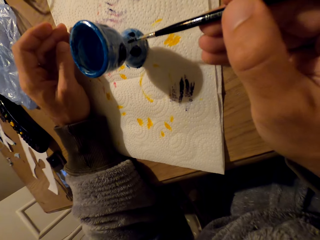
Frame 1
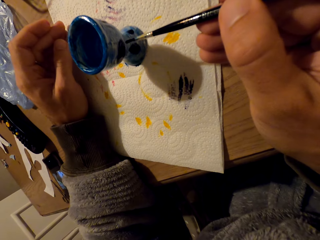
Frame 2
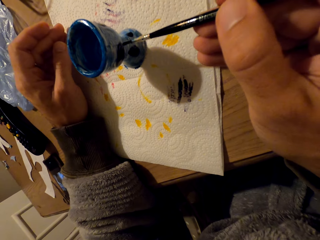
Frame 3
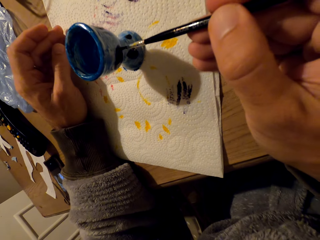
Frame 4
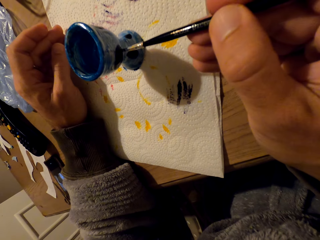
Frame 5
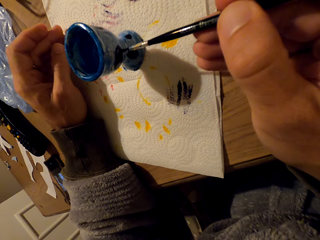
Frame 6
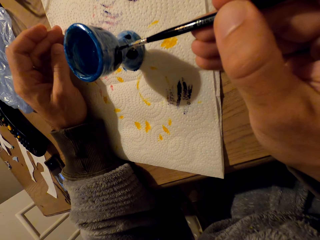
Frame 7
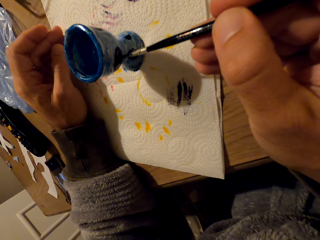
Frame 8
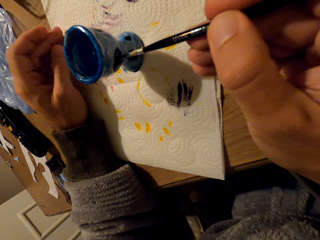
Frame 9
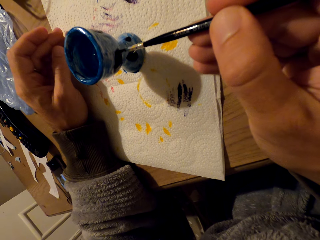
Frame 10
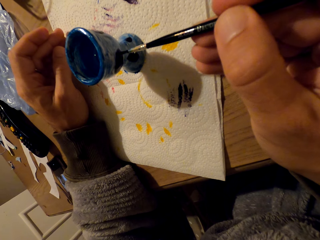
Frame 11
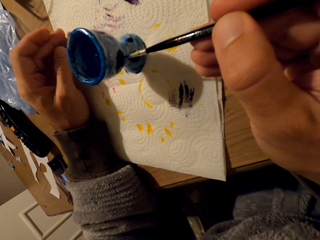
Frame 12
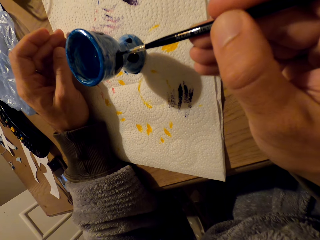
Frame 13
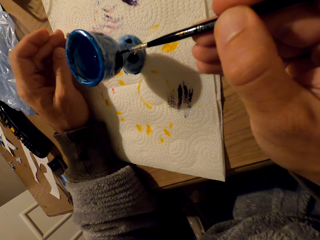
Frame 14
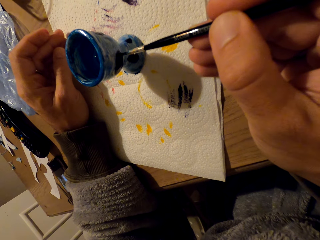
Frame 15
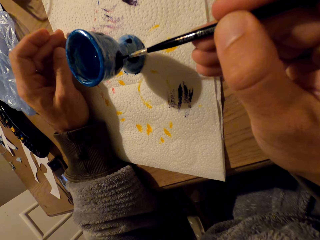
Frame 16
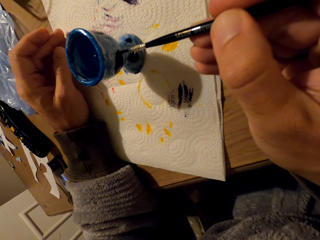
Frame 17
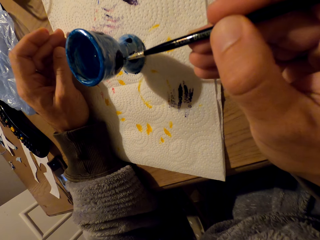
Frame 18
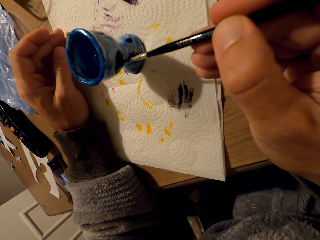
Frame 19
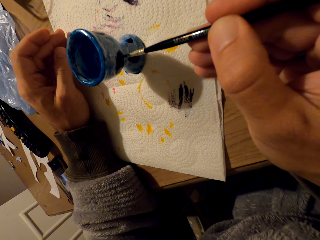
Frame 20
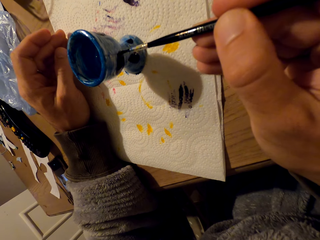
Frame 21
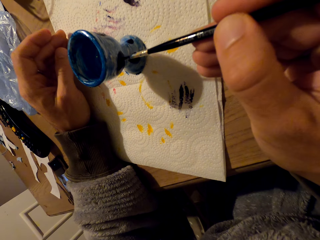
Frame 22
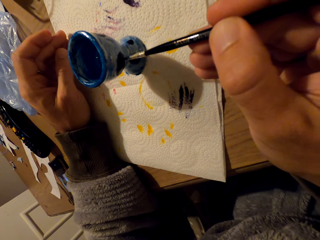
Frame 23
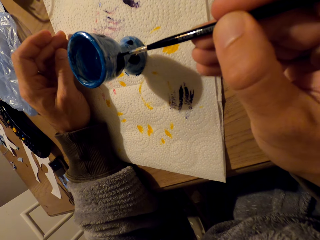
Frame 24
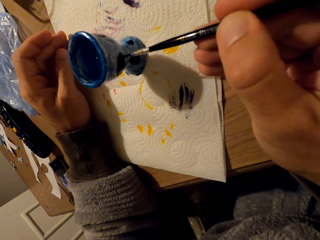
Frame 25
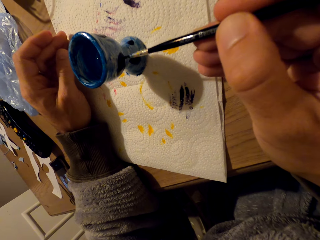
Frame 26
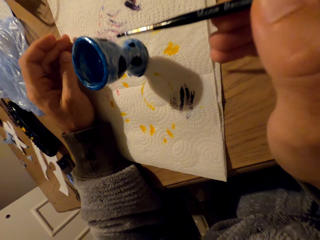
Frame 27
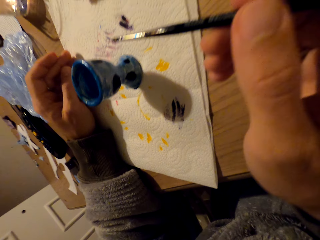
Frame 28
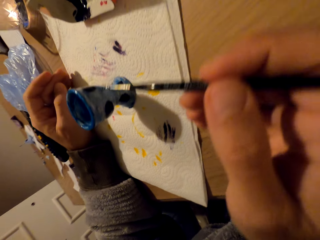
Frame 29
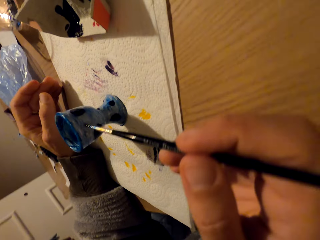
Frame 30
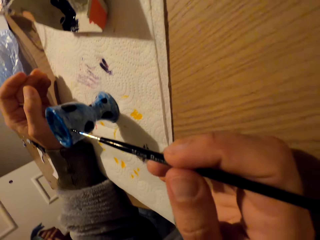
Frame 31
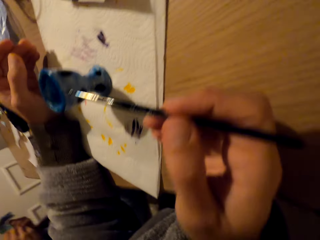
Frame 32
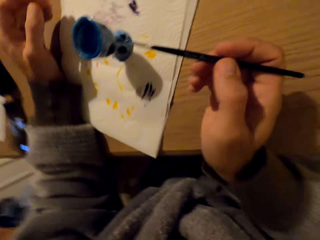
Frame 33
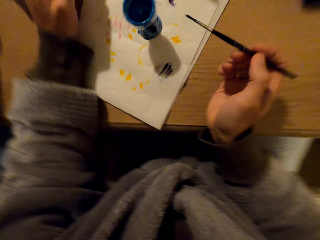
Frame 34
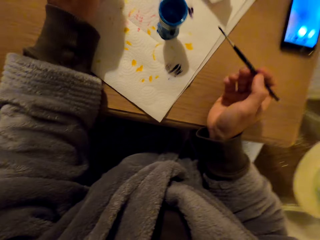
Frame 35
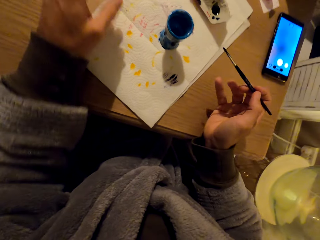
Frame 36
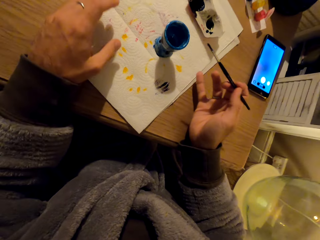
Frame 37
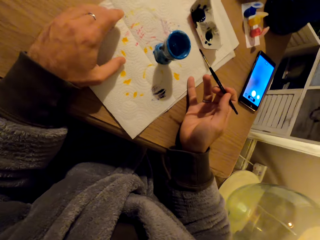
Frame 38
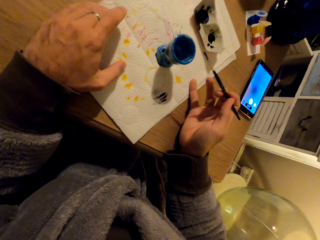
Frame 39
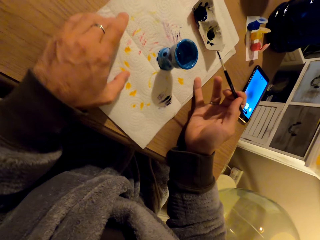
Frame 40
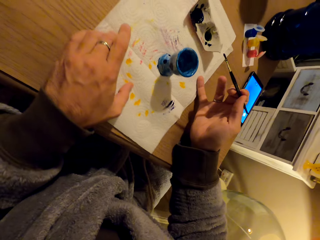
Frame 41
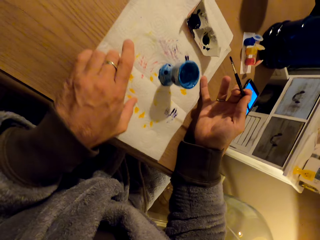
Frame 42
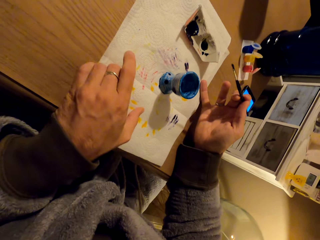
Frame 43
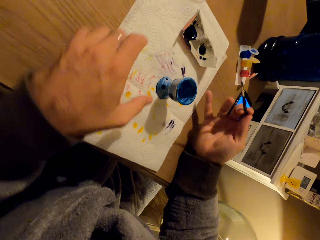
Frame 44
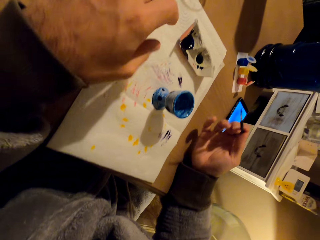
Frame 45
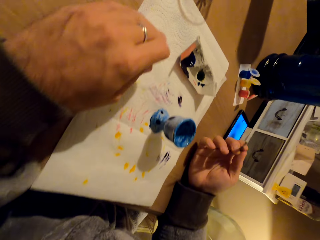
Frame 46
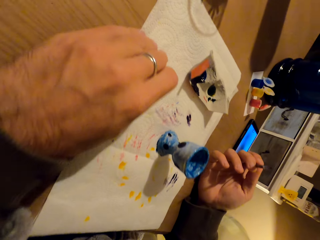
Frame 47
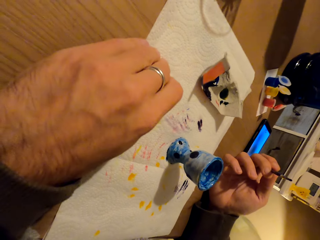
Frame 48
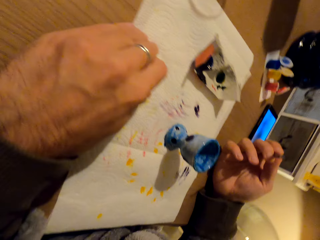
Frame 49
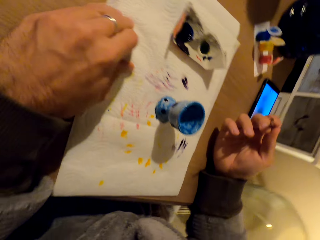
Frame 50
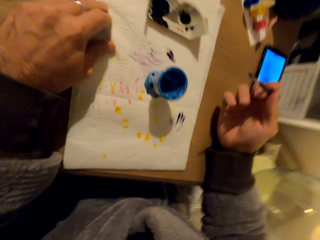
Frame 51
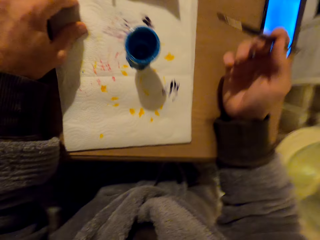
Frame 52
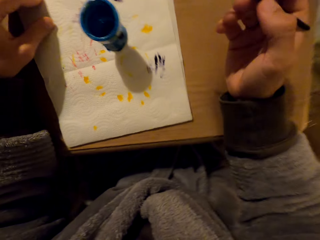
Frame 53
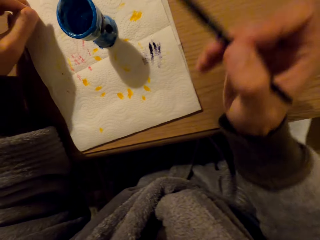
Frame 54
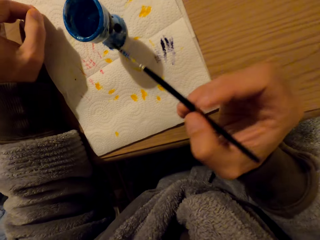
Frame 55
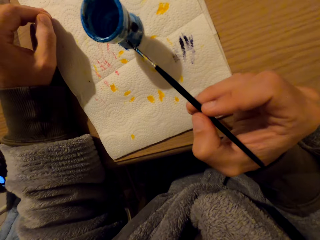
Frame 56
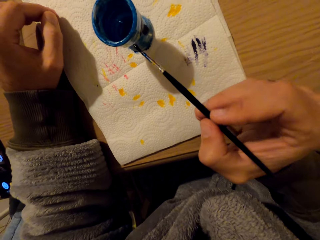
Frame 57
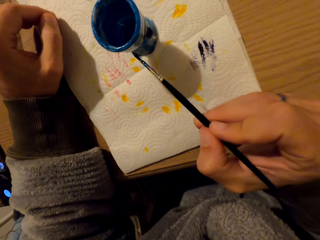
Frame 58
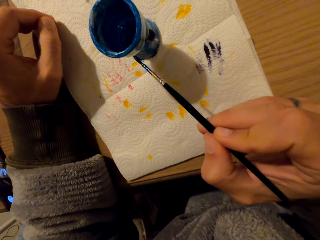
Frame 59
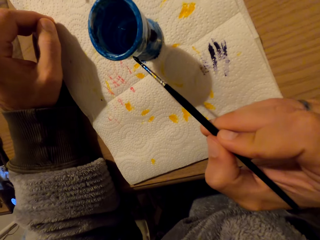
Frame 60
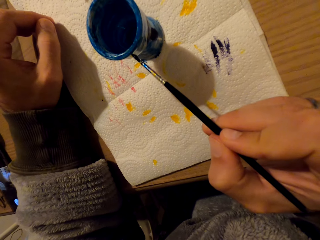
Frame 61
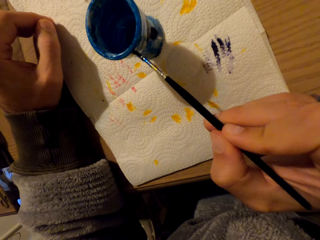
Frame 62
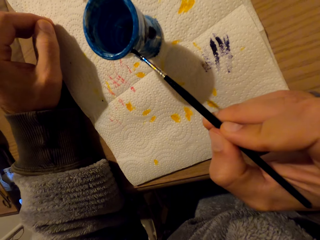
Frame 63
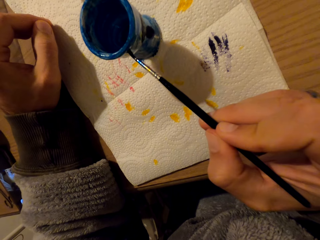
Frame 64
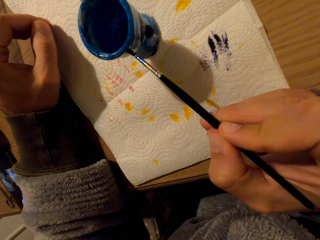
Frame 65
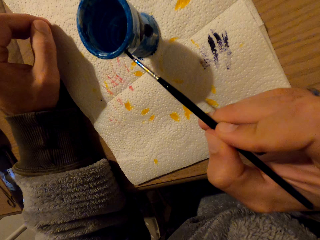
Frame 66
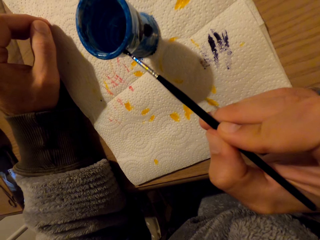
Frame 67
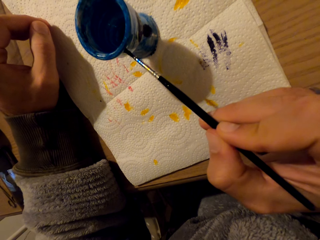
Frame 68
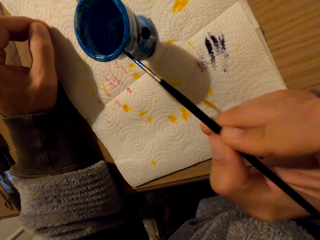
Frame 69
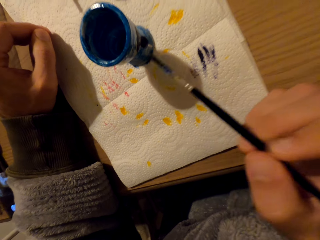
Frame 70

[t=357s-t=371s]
The camera wearer looks at the pot. They rotate the paper towel. They touch the paper. They stare at the pot. They paint with a brush.

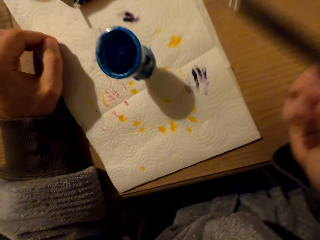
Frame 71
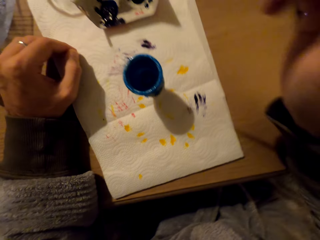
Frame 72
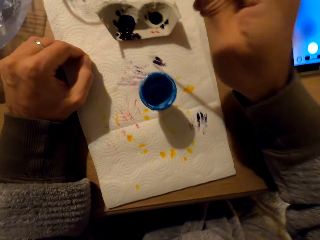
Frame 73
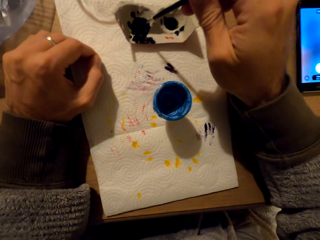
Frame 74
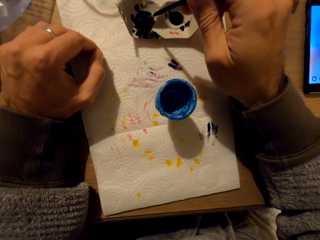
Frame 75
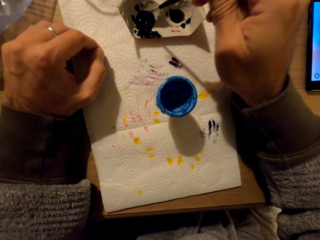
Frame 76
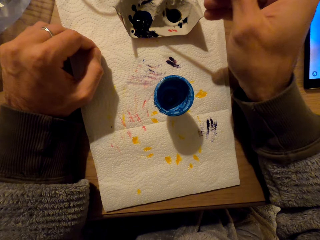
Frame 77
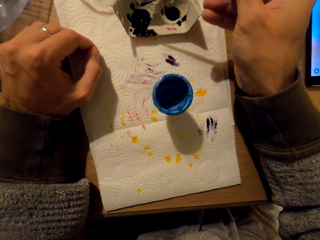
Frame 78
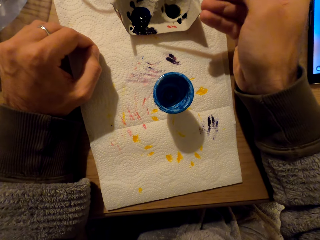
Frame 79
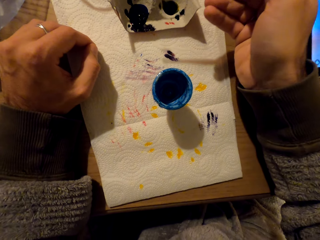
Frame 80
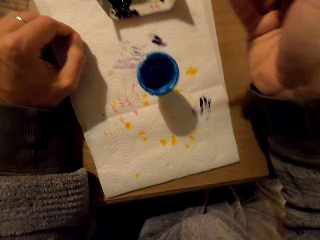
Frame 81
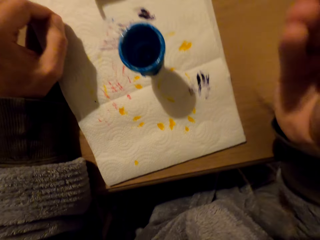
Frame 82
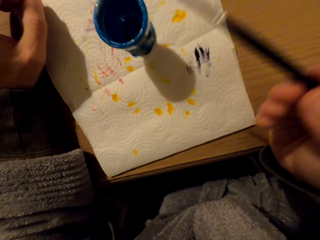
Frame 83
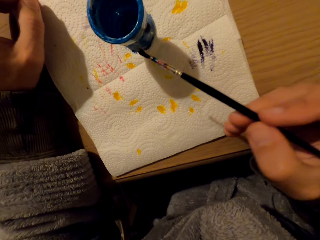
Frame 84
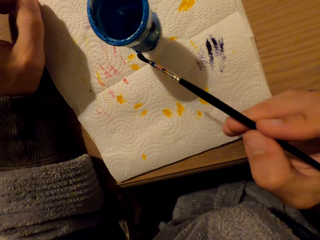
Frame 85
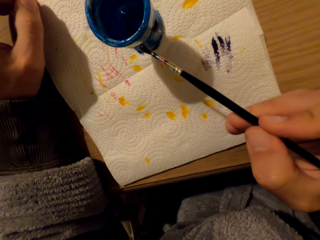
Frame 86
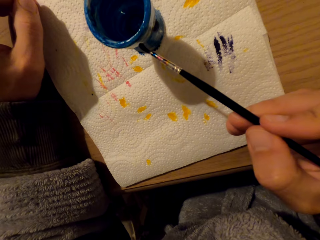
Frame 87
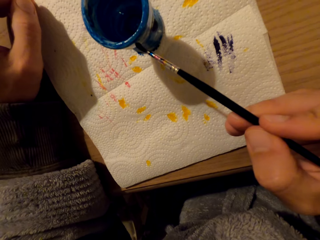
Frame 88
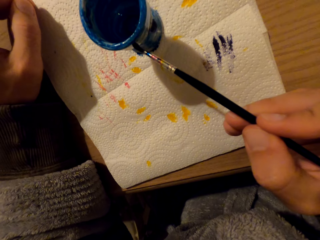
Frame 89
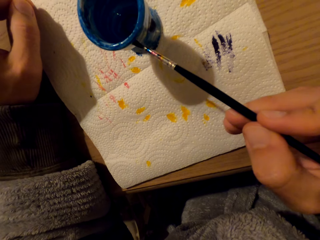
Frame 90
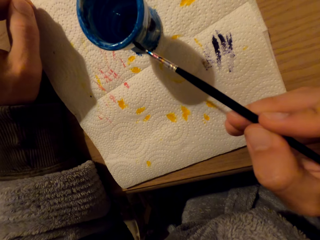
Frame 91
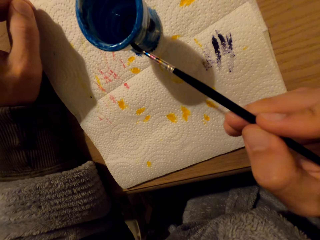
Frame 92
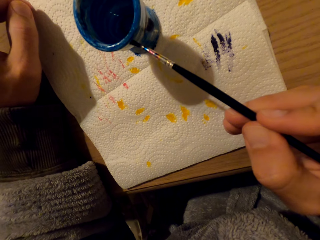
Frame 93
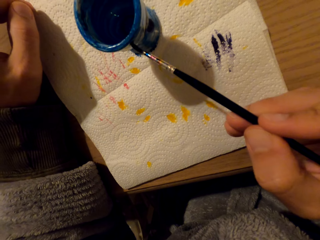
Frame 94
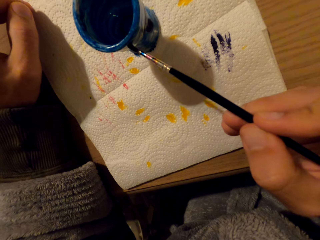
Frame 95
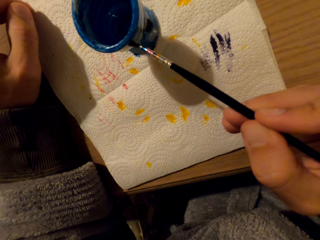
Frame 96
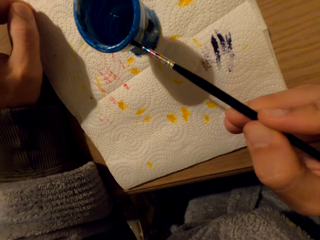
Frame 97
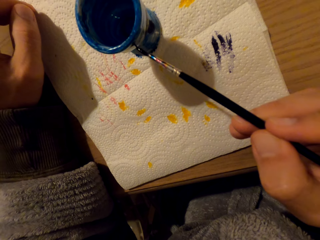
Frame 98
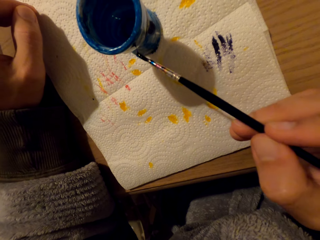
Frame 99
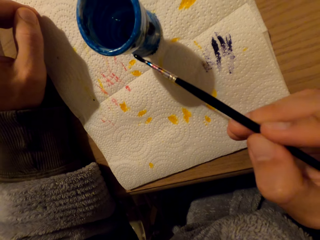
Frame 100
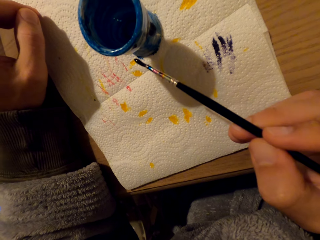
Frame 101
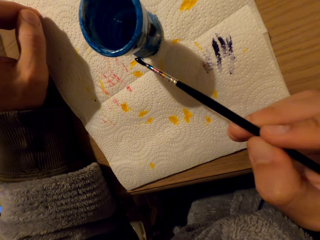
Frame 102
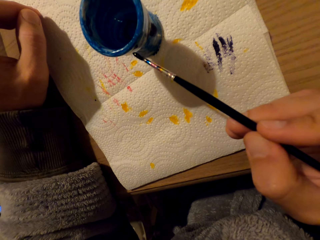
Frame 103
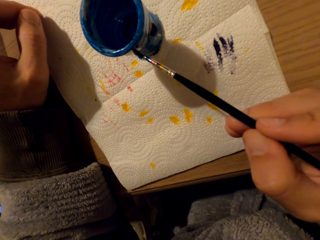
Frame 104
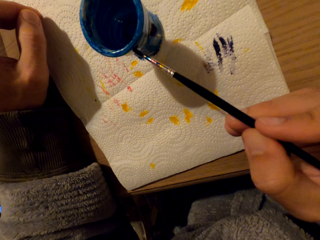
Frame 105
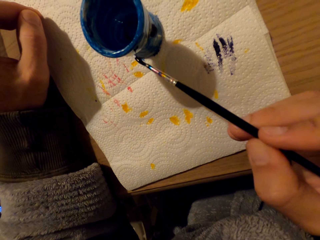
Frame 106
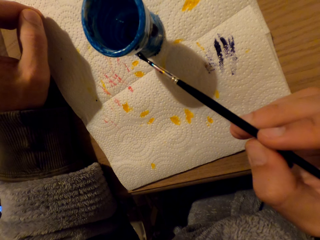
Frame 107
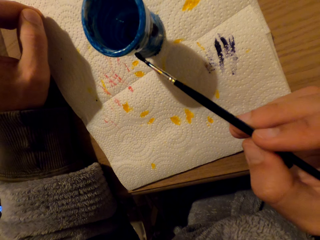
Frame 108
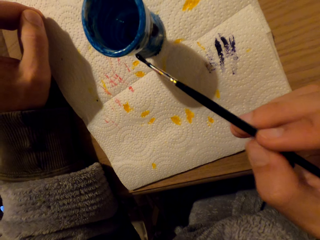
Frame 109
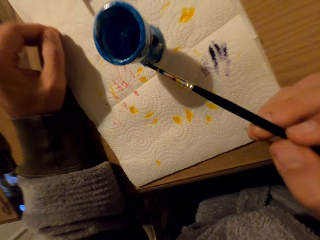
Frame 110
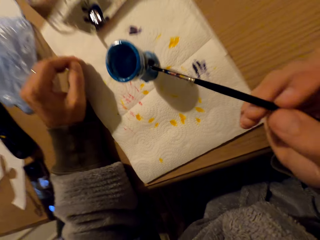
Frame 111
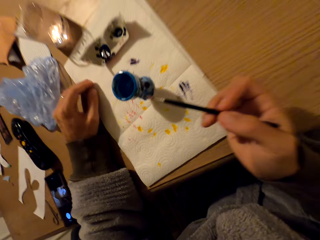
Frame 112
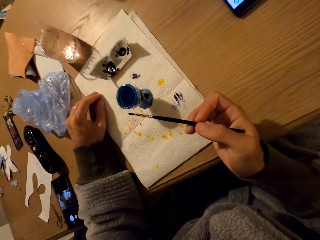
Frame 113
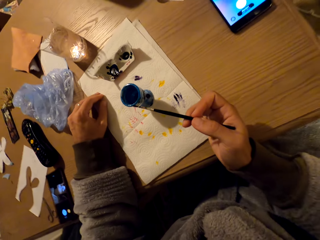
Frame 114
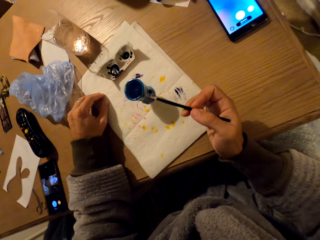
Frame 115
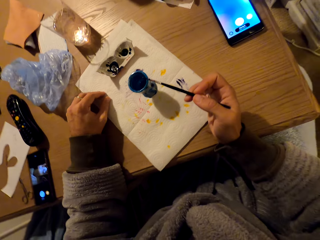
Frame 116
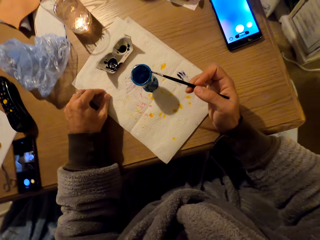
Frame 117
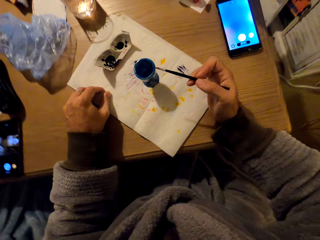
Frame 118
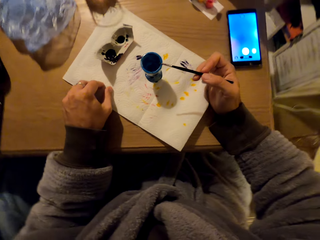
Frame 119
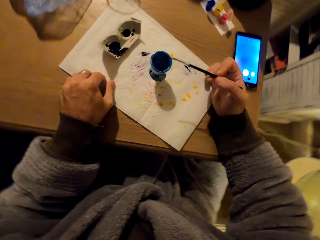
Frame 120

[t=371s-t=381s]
The camera wearer immerses the brush in paint. They touch the color. They coat the pot with paint. They rotate the paper towel.
